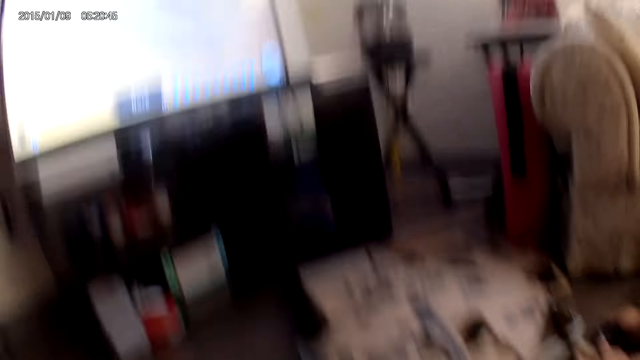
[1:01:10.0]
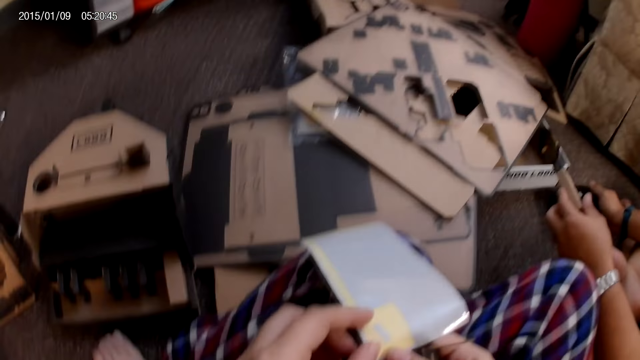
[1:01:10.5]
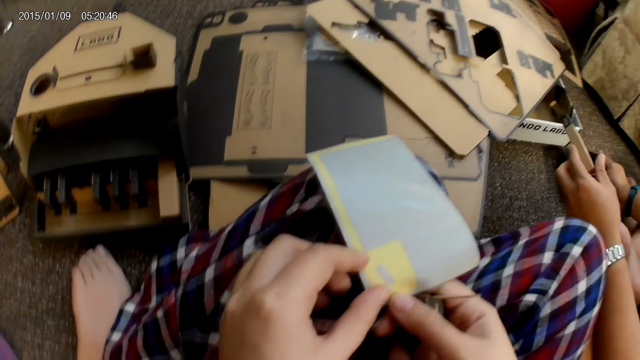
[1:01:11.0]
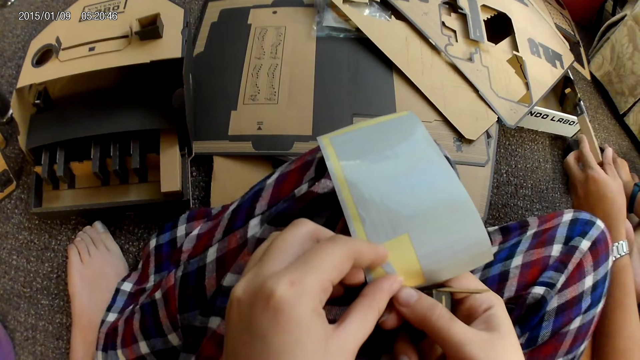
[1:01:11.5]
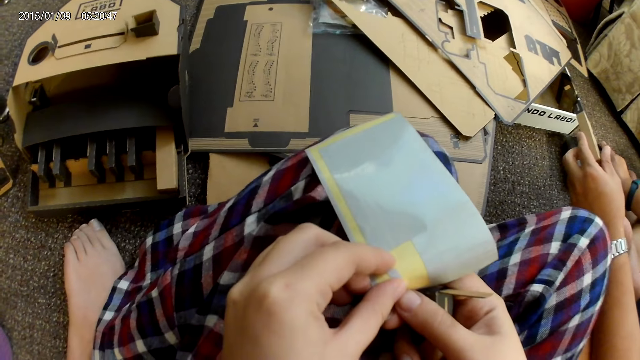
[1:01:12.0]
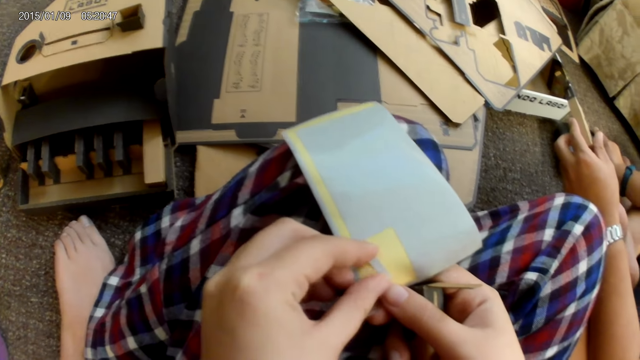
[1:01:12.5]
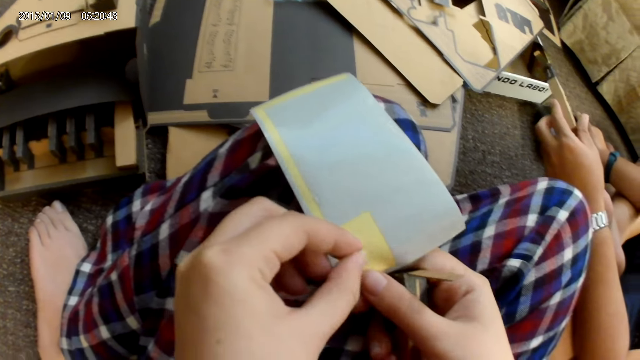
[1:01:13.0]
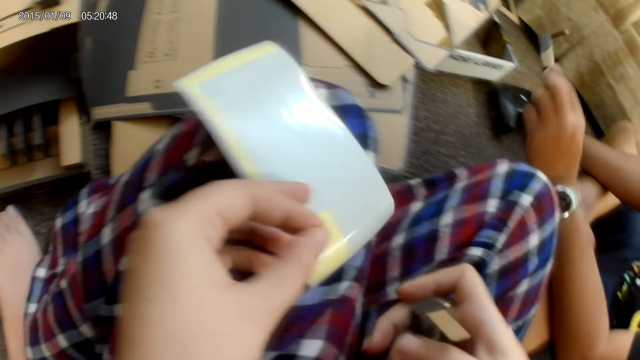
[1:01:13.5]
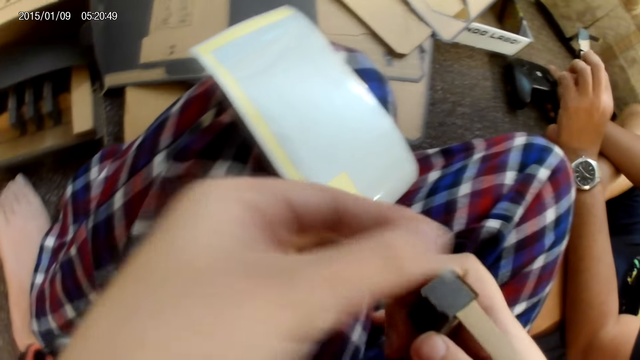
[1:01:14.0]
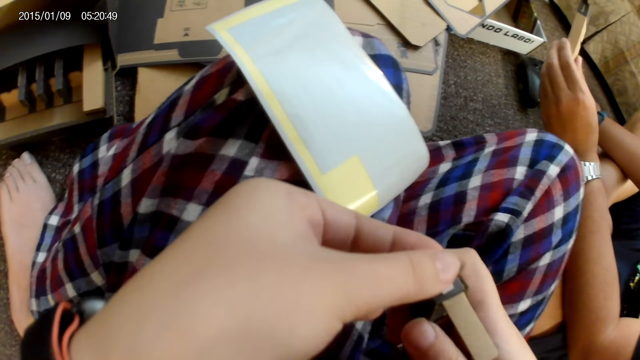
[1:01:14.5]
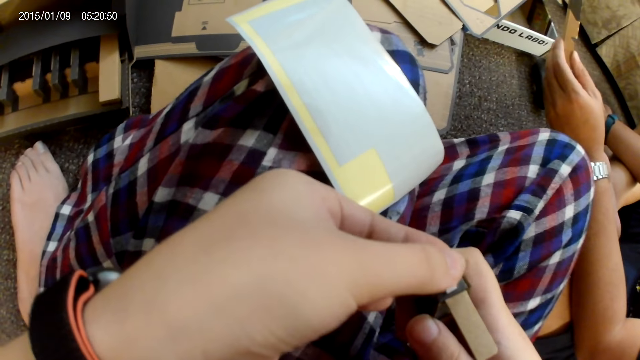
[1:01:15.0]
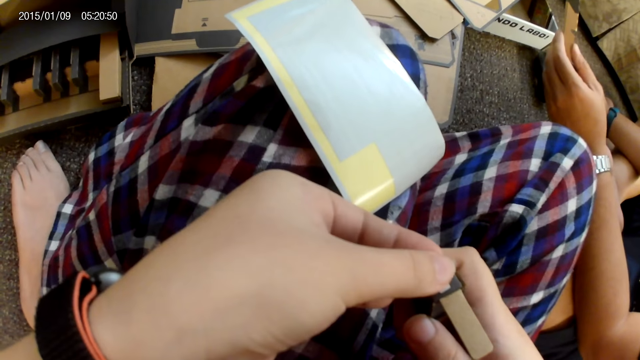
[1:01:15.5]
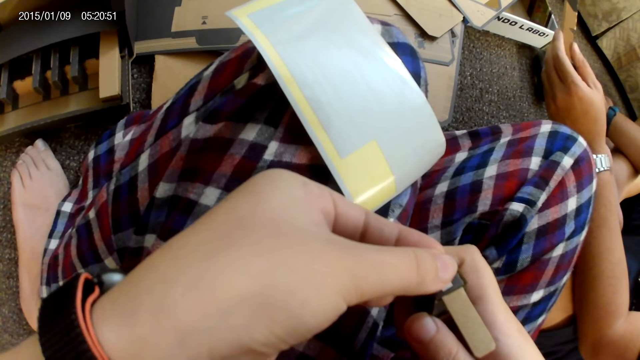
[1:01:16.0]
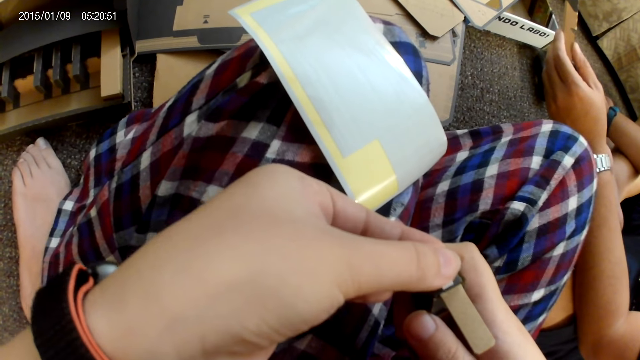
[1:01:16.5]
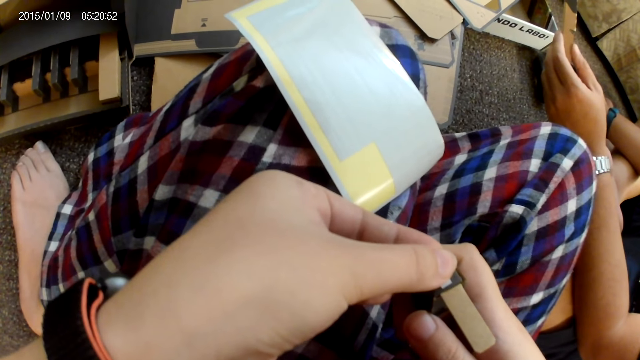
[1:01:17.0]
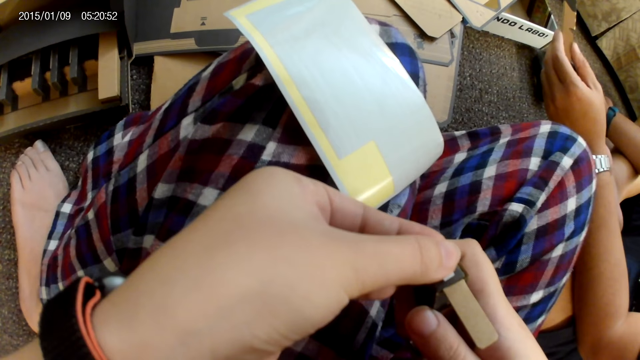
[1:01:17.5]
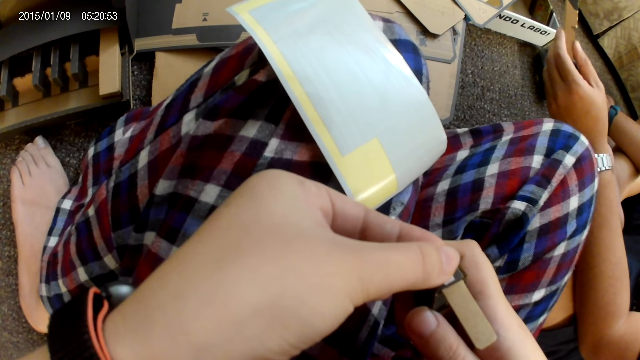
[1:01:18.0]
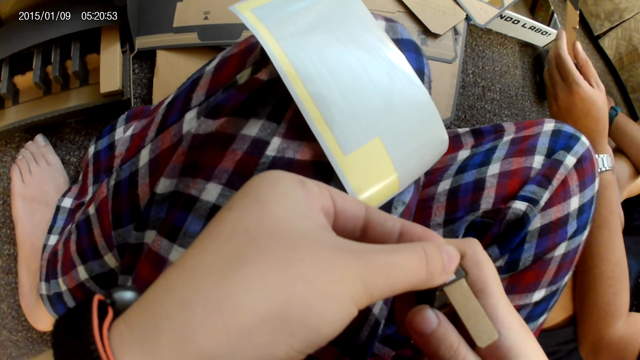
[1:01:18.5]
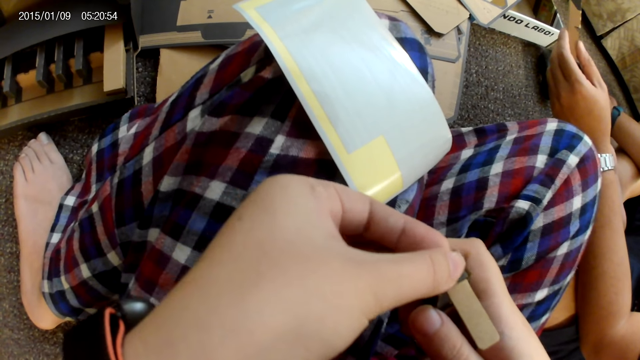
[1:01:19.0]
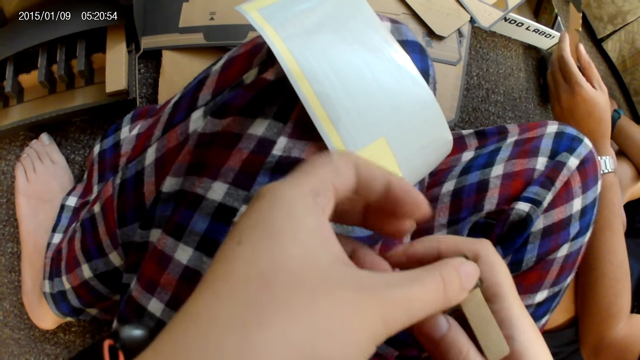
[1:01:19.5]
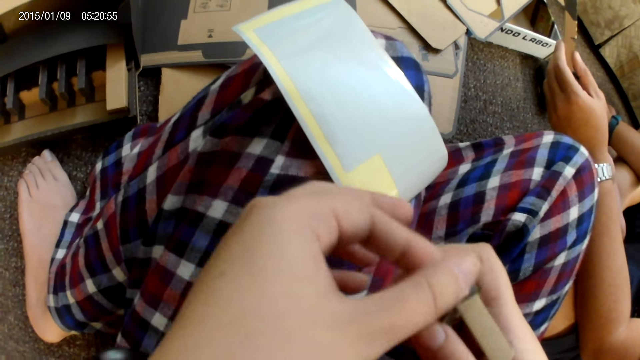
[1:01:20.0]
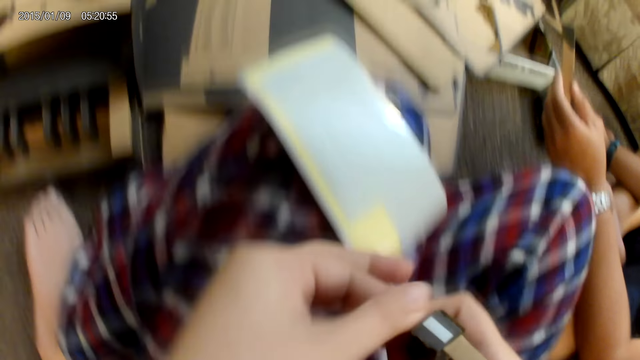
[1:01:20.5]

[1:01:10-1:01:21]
The camera wearer removes a plaster from the sticker with her left hand. She sticks the plaster to the cardboard with her left hand.

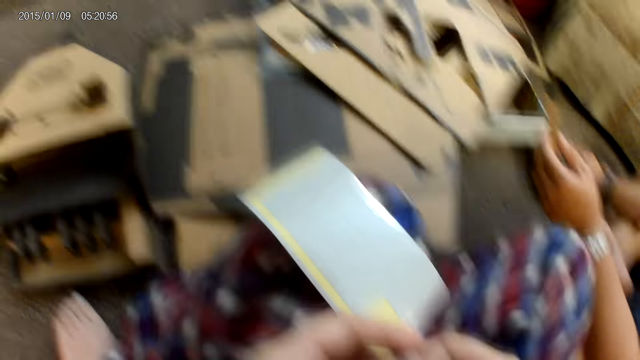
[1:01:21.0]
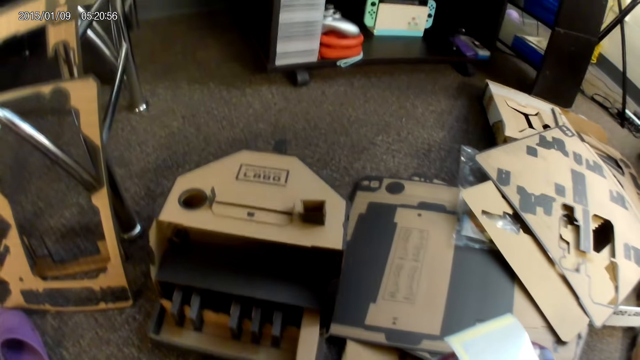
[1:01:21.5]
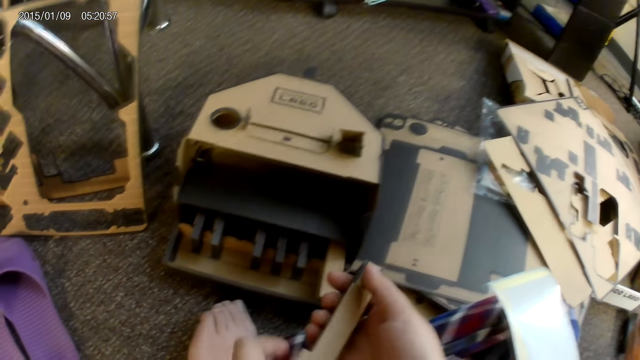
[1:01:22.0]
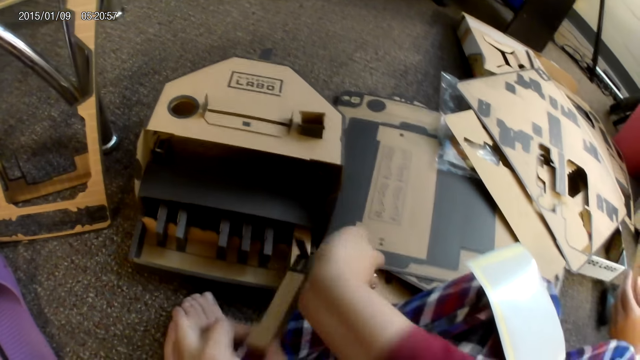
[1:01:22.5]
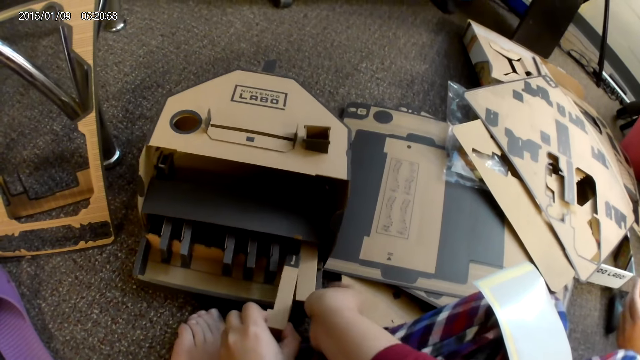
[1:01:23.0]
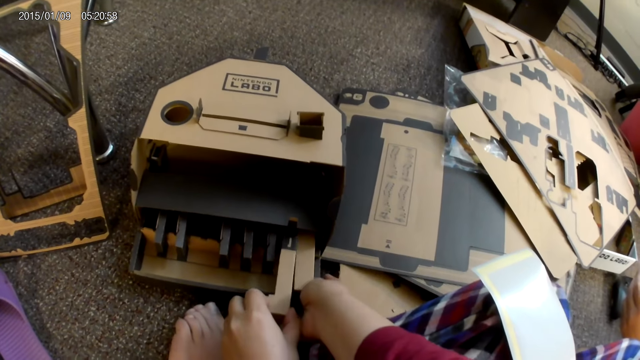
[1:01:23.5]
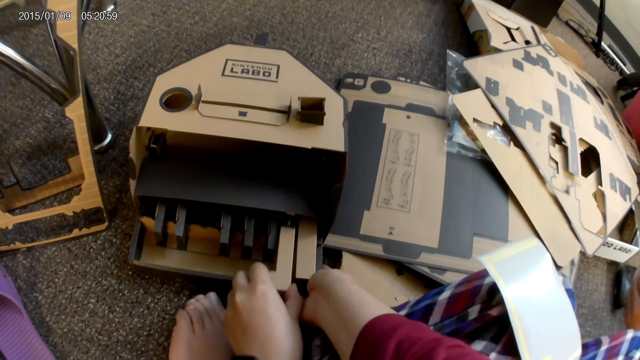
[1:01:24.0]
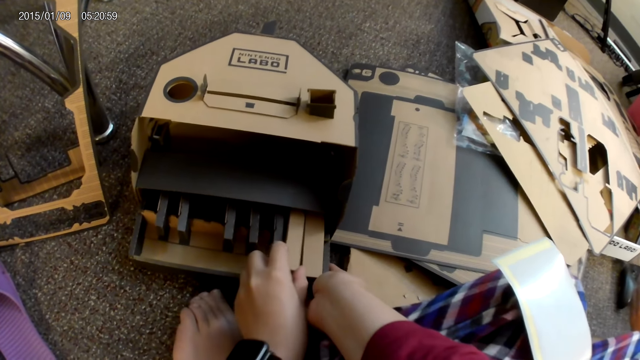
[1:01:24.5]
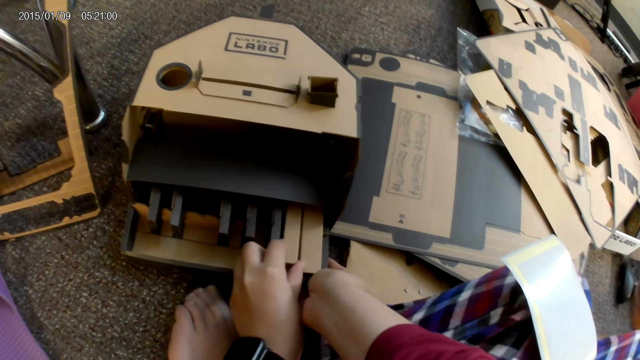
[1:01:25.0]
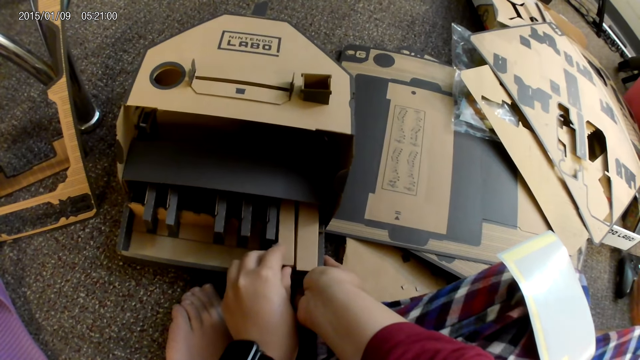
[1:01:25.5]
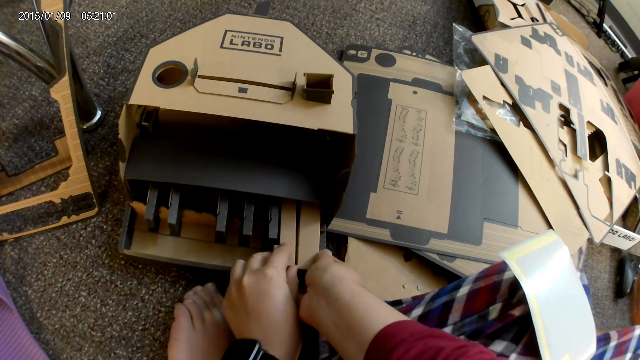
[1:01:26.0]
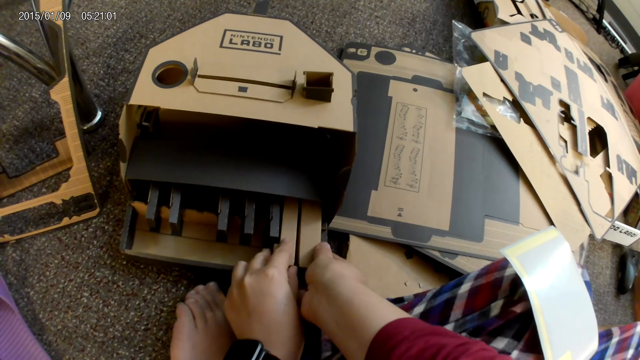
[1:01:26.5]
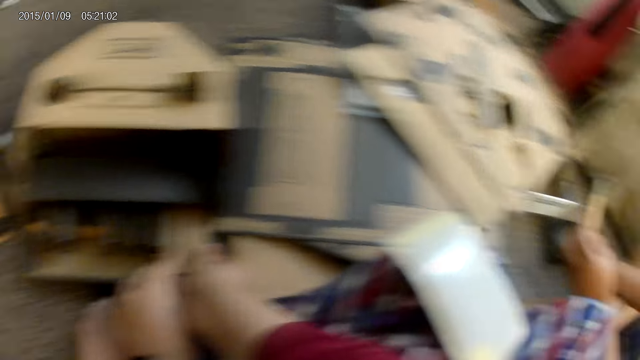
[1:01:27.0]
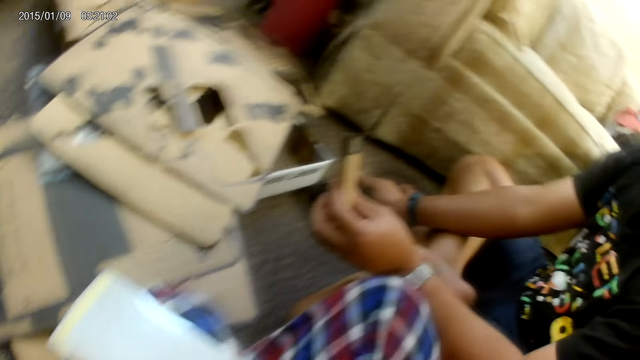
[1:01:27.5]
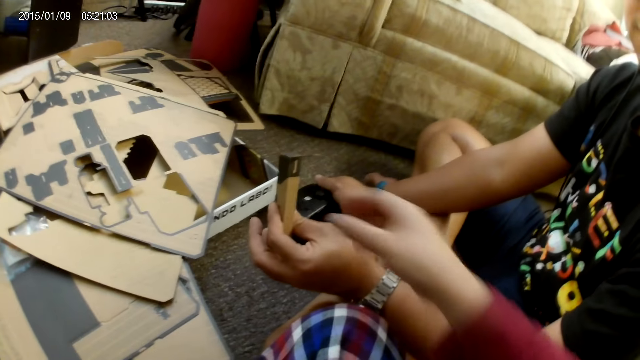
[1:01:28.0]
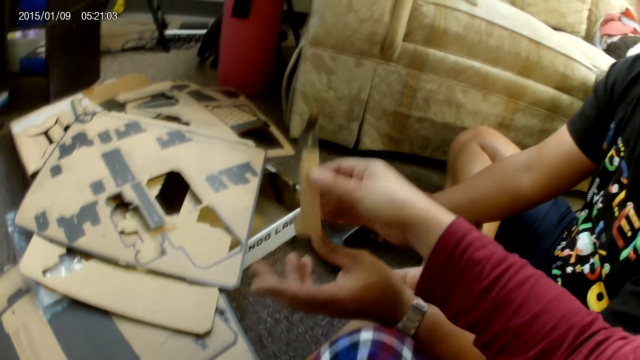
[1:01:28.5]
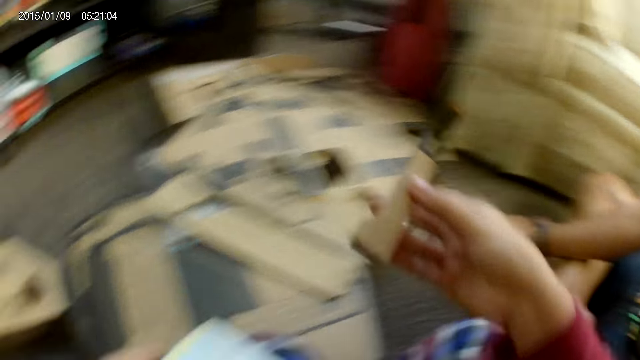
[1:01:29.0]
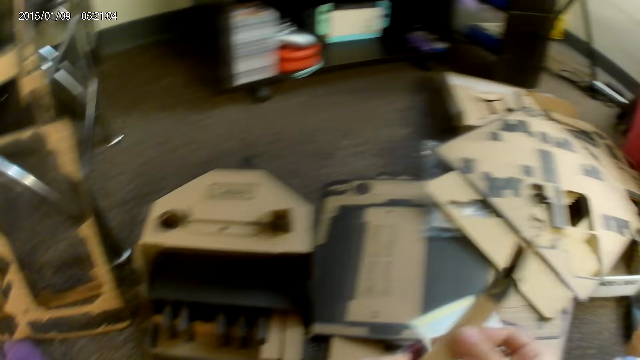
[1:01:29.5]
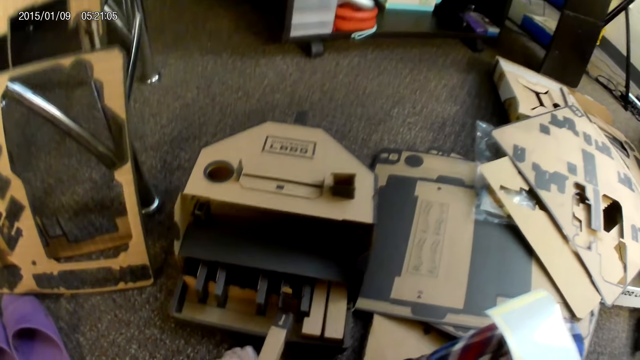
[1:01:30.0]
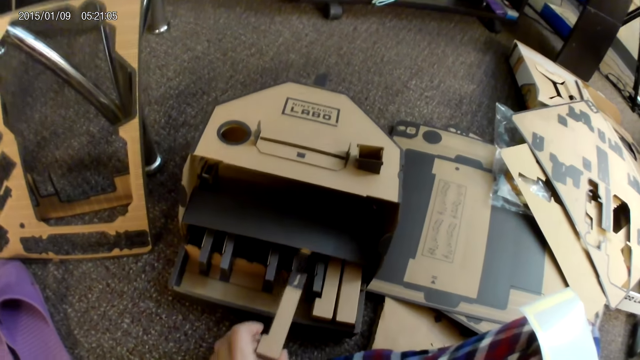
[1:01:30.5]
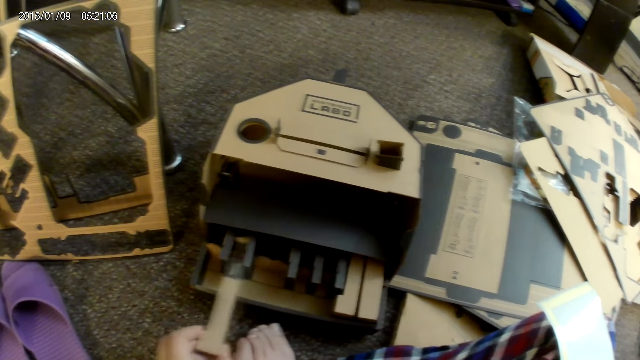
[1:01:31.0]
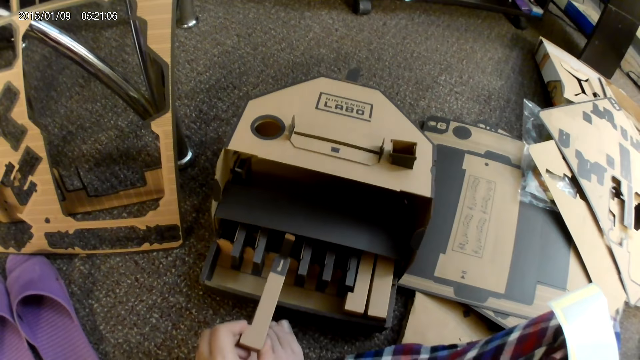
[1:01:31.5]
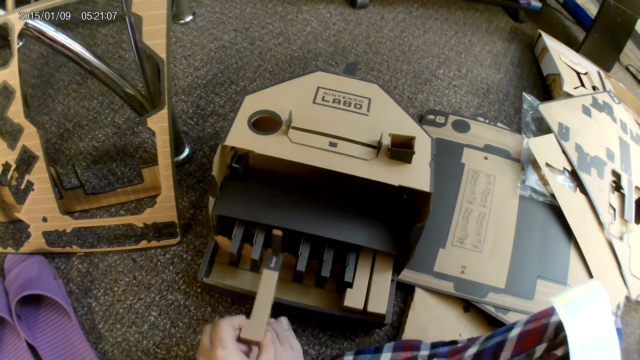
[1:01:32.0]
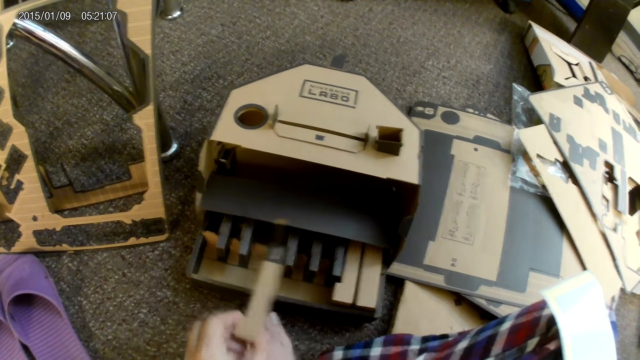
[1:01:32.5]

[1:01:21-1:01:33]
The camera wearer places the cardboard in her left hand into a cardboard or big box on the ground. She collects a cardboard from a man with her right hand. She passes the cardboard from her right hand to her left hand. She checks how to put it in the big box.
